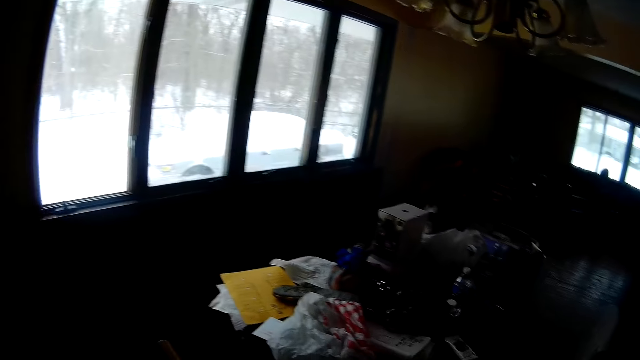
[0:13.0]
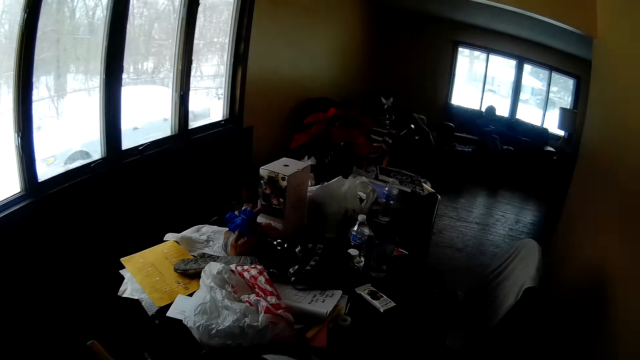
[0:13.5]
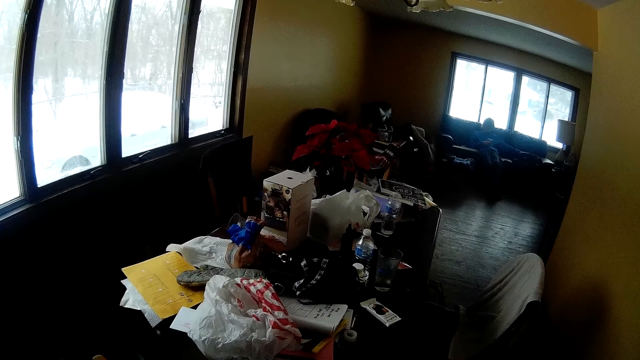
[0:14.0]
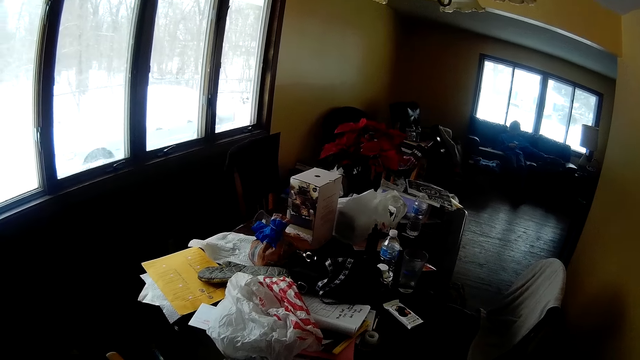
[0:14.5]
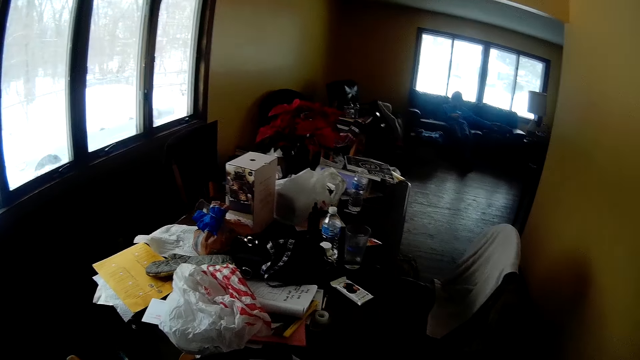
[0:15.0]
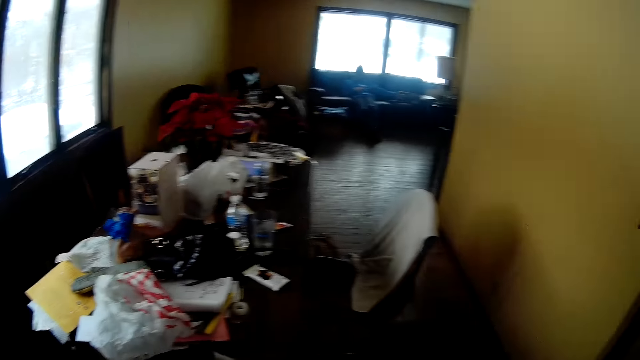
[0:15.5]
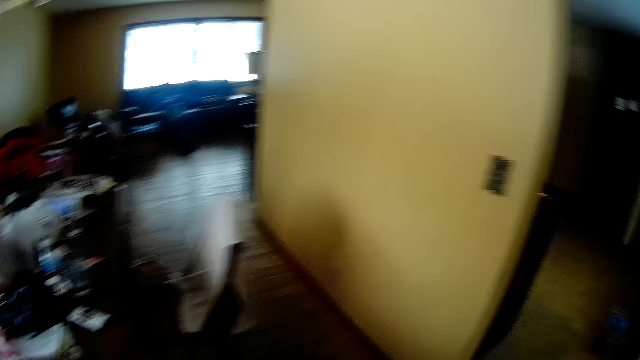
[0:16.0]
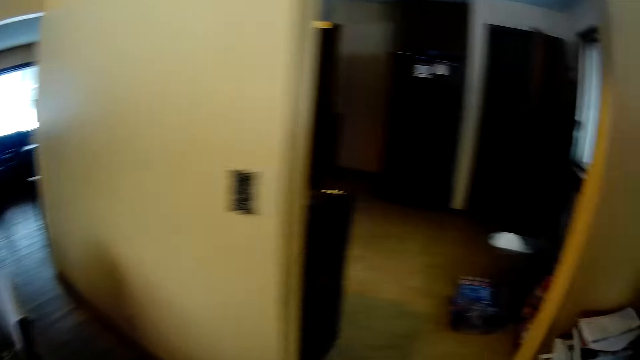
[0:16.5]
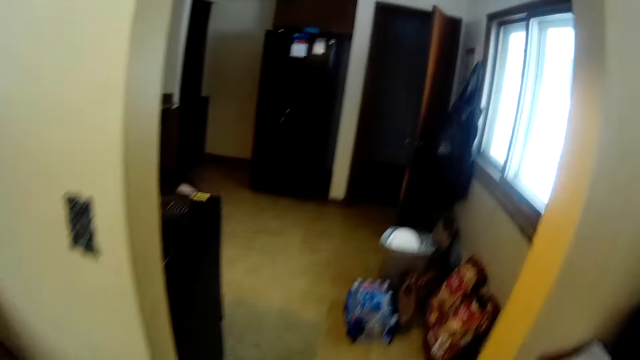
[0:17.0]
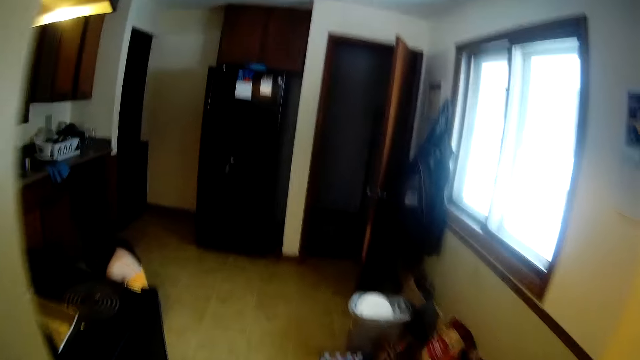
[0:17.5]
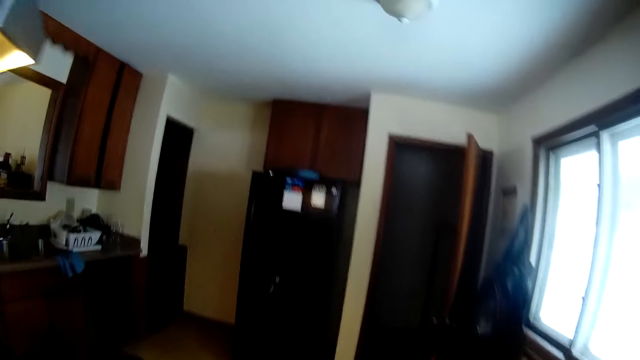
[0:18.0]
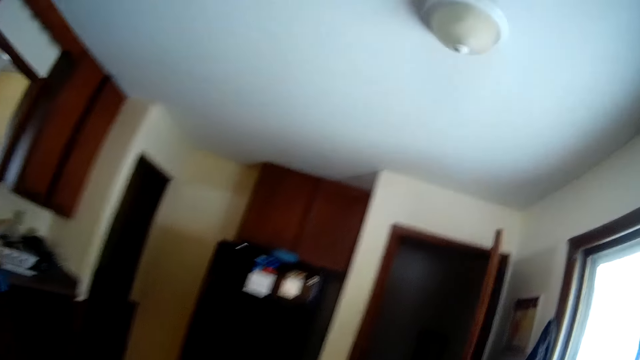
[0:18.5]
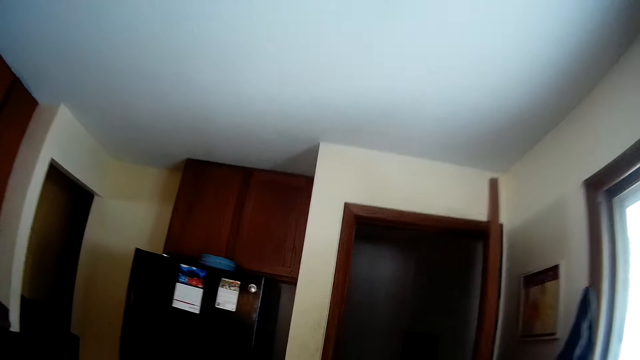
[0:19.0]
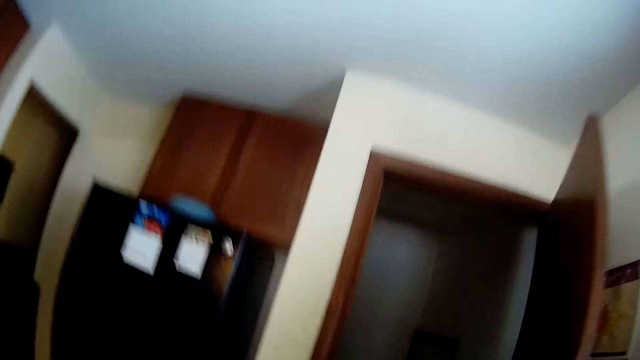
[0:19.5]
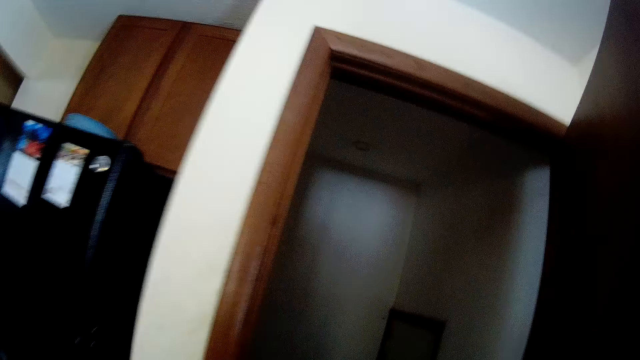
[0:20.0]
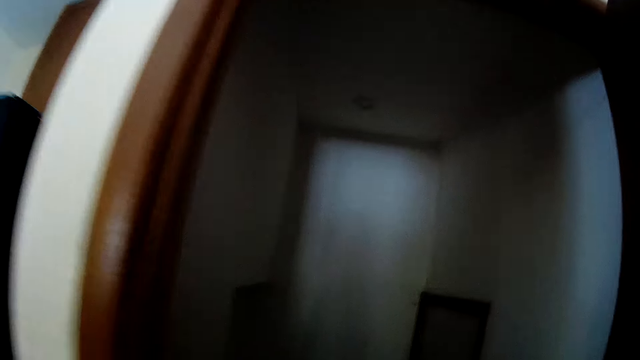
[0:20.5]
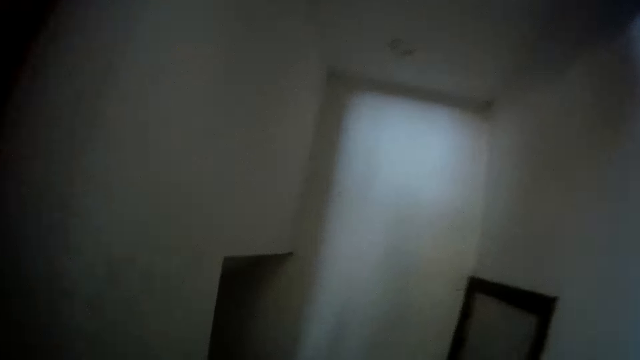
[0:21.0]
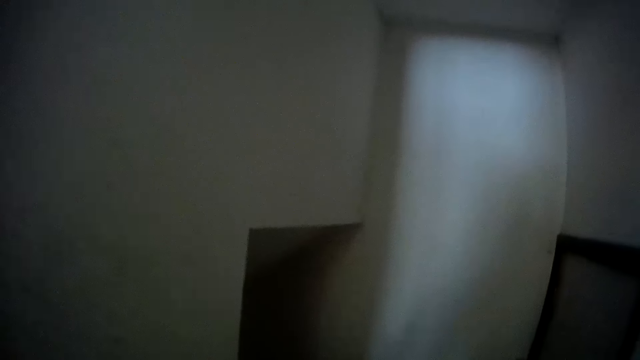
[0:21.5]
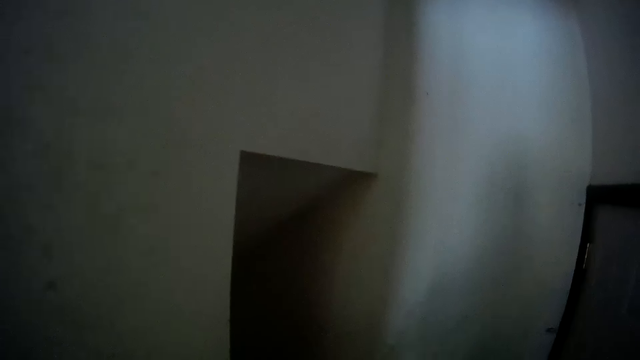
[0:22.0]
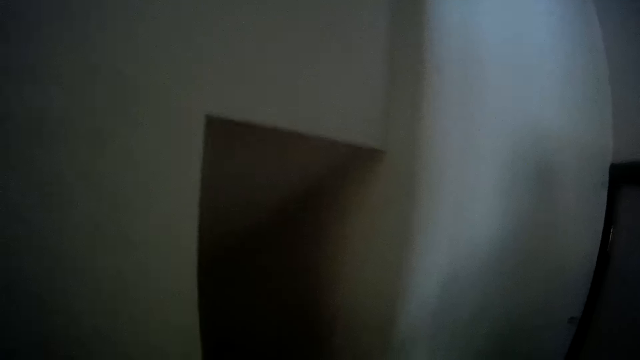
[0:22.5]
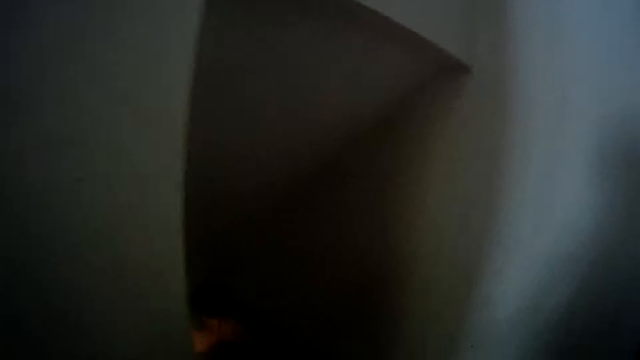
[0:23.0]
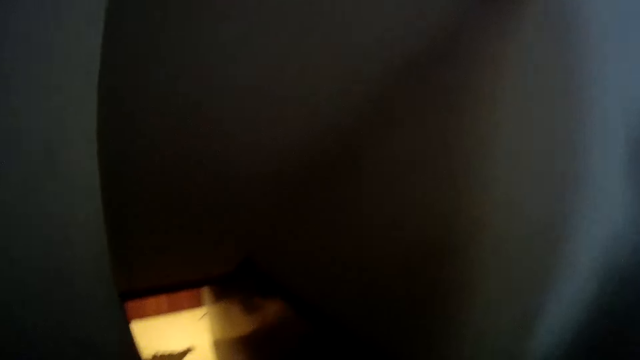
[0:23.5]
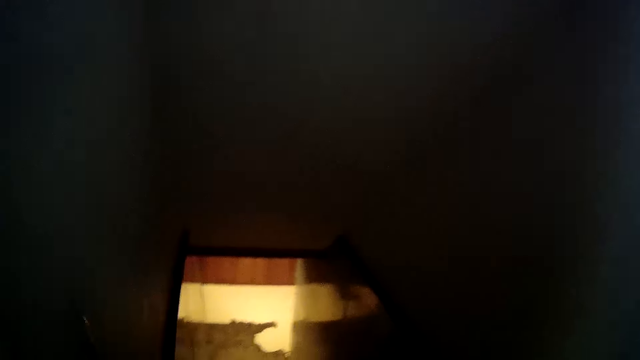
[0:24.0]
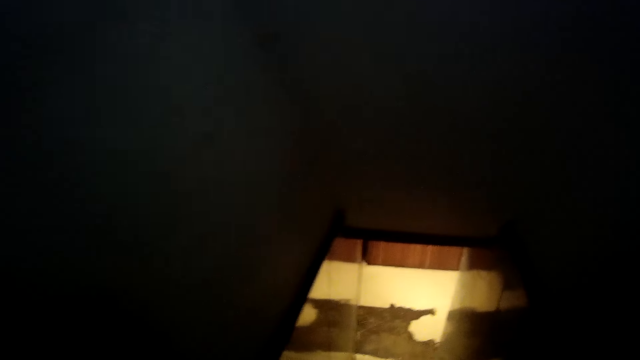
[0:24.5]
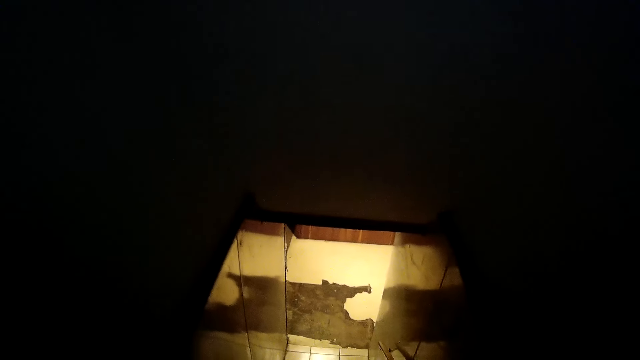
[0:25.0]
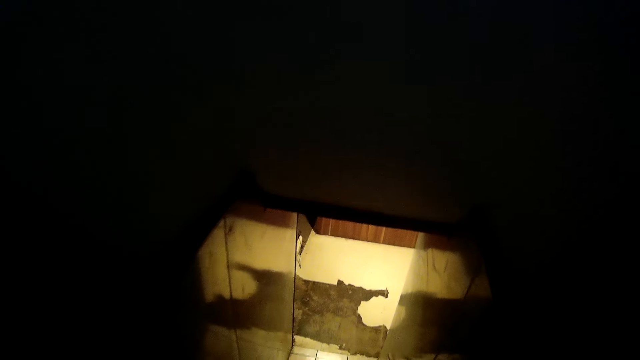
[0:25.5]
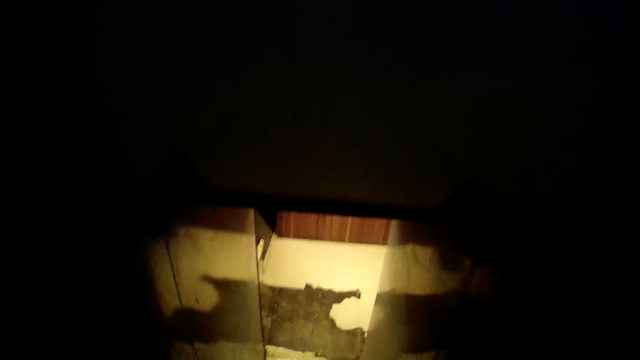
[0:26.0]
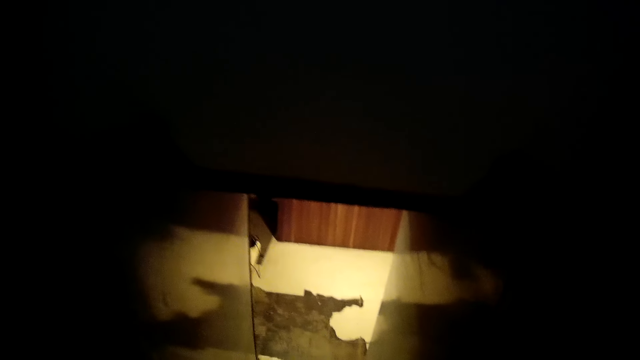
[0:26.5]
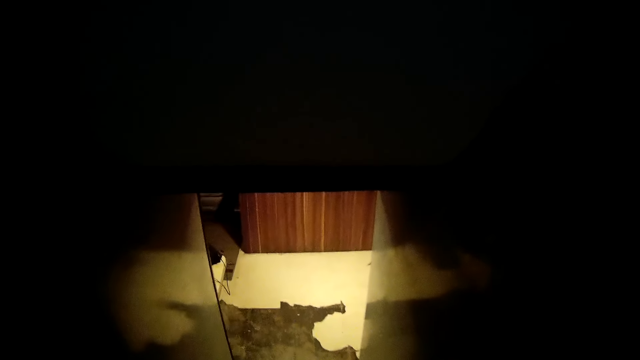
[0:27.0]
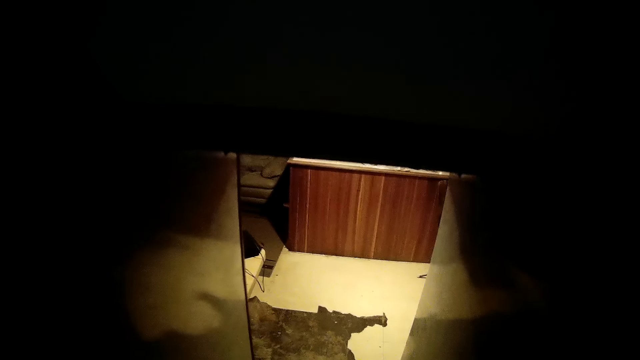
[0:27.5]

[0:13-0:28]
The camera wearer looks around the house. They walk into the kitchen from the dining room. They walk past the kitchen. They walk down a stairway from the kitchen.

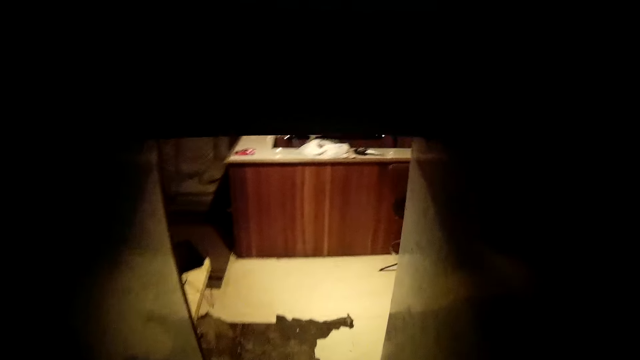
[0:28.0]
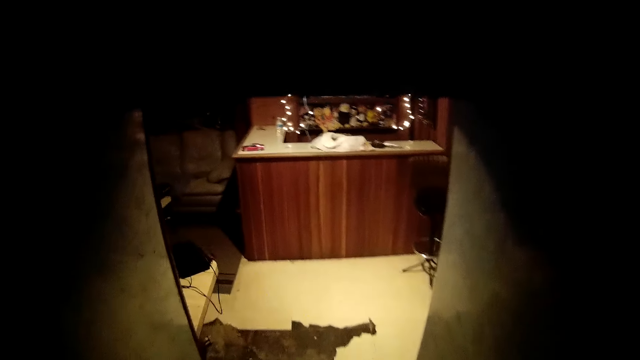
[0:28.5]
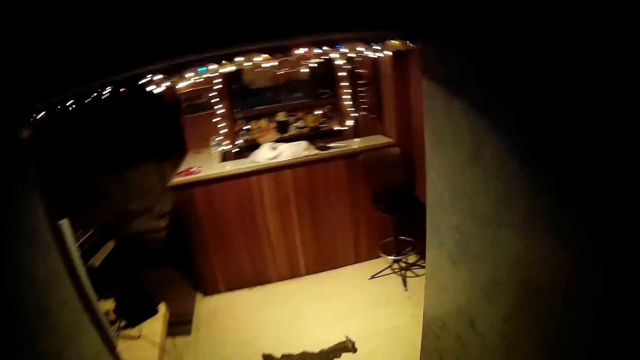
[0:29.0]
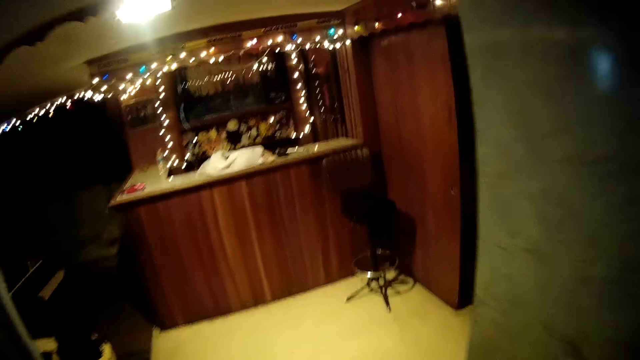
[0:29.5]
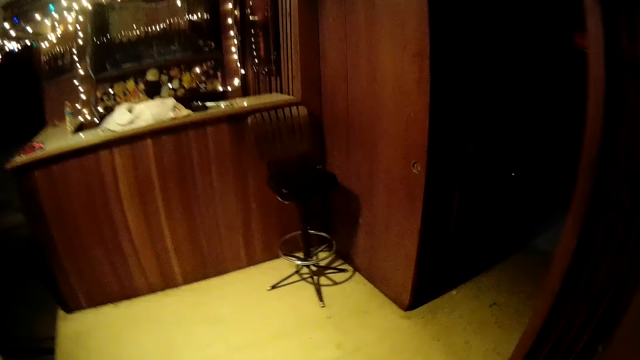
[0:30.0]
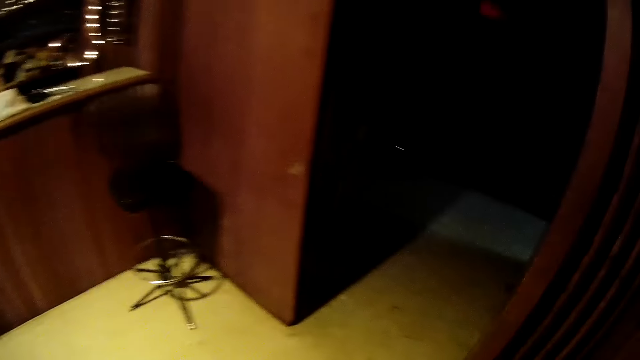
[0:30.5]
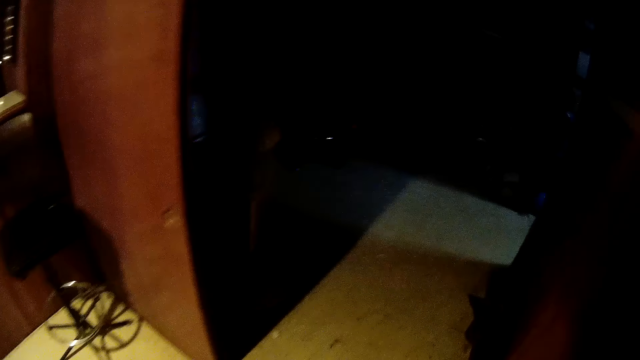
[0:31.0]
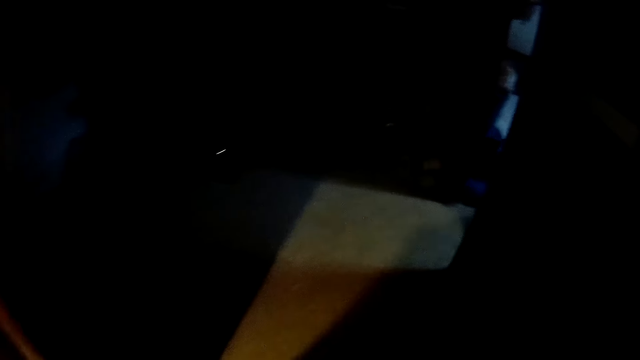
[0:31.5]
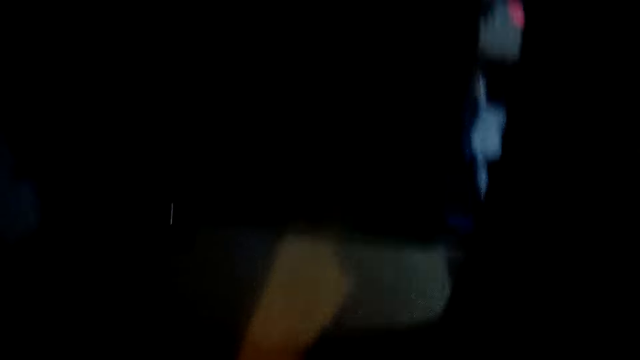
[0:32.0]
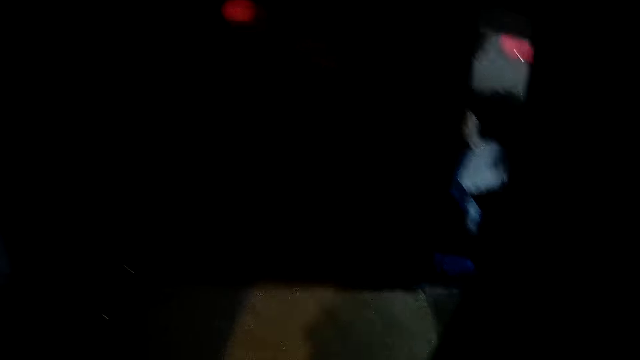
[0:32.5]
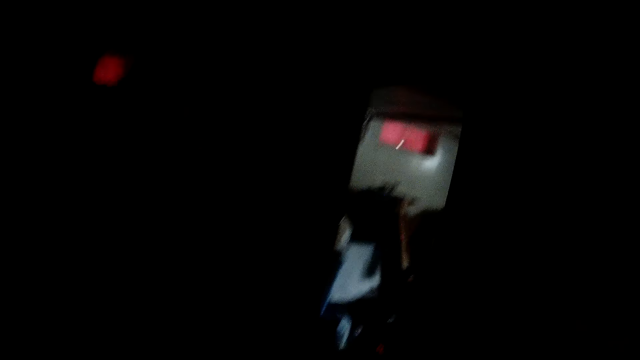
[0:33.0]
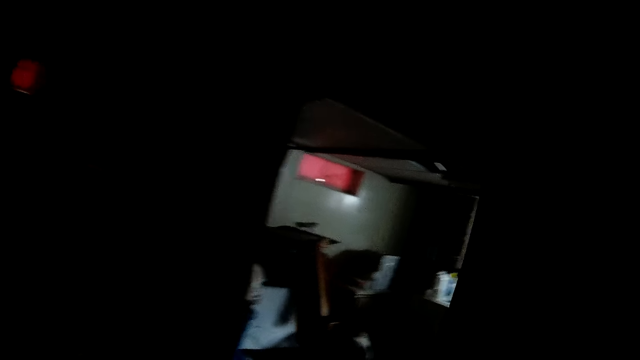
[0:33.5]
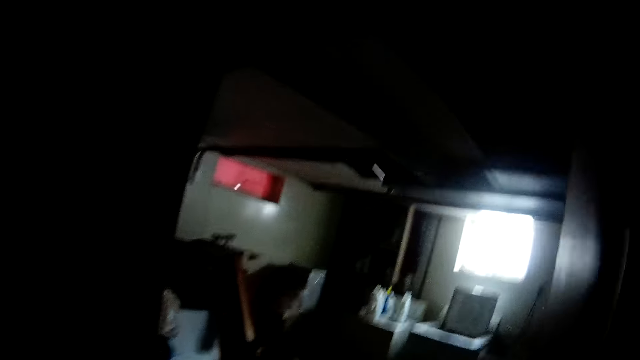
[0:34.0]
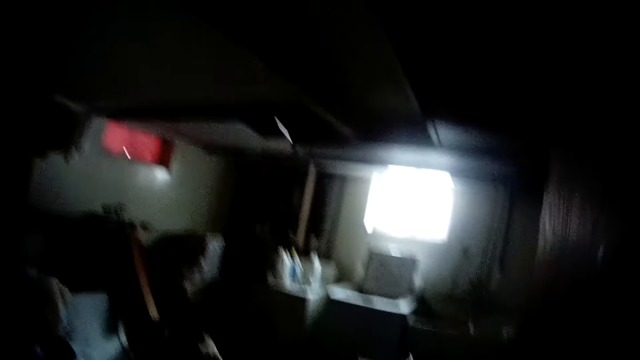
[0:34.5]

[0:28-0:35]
The camera wearer walks into a sitting room from the stairway. They walk into a laundry room from the sitting room.
